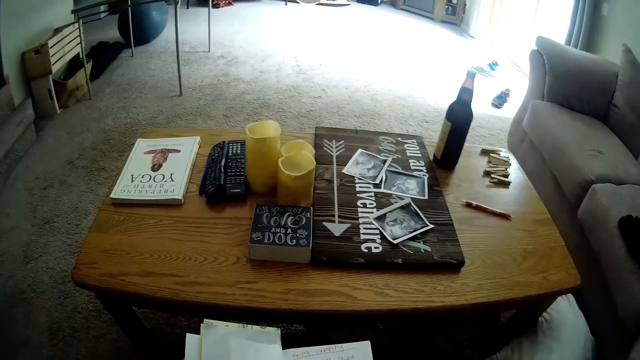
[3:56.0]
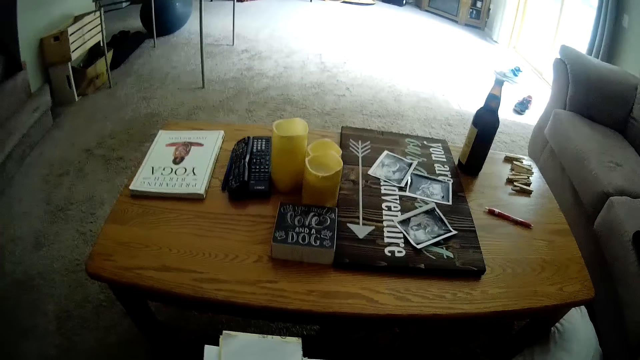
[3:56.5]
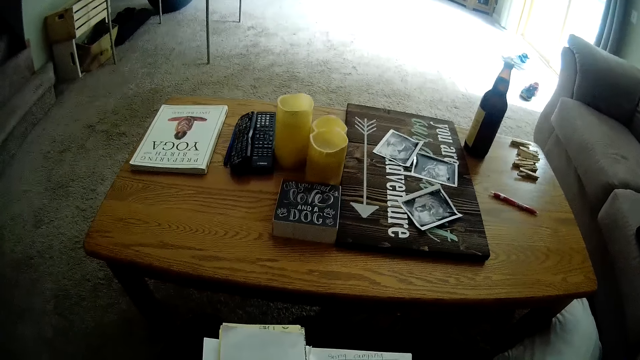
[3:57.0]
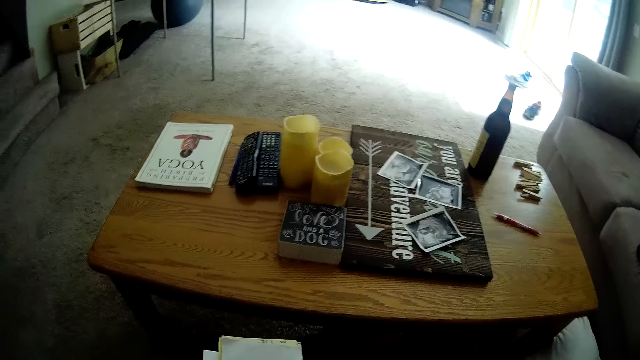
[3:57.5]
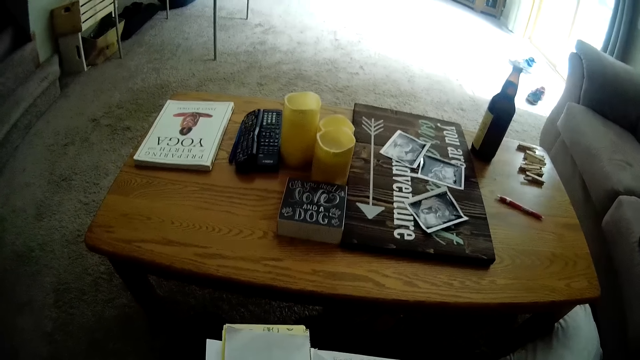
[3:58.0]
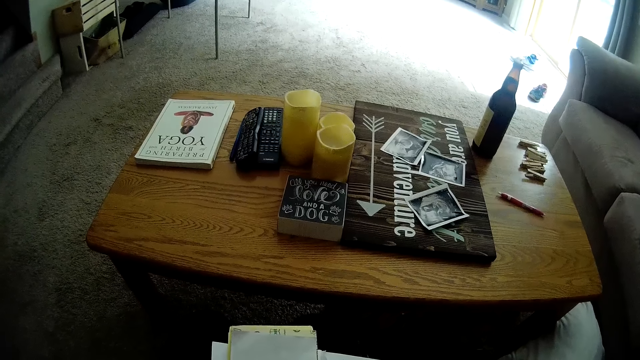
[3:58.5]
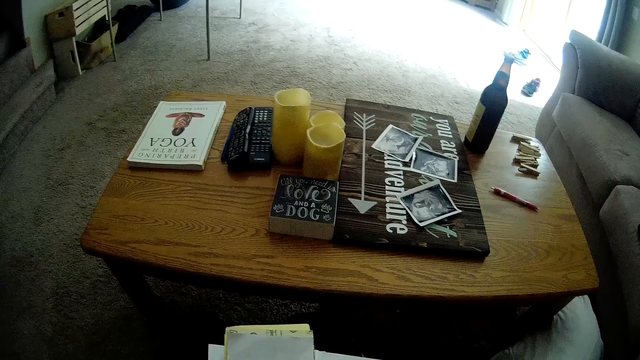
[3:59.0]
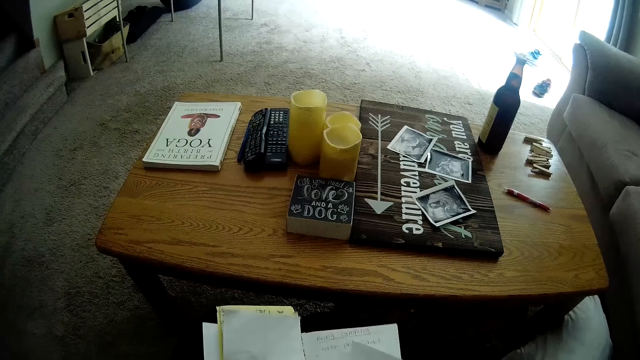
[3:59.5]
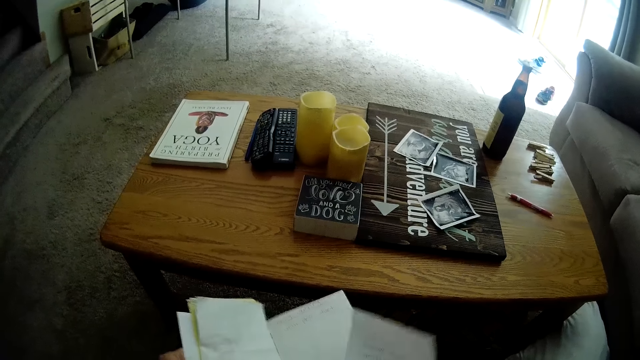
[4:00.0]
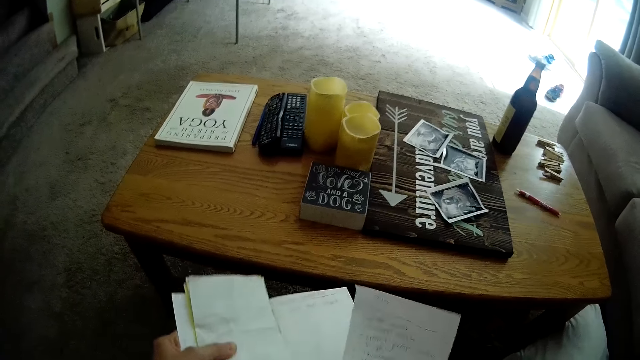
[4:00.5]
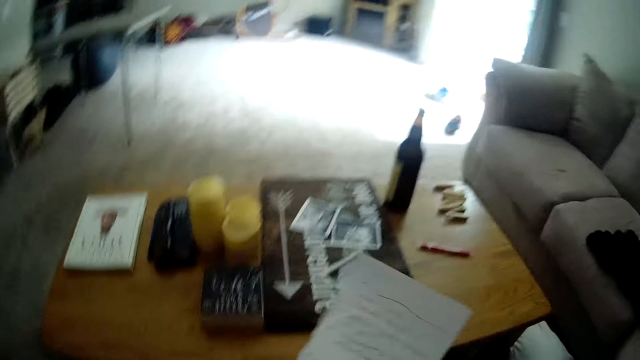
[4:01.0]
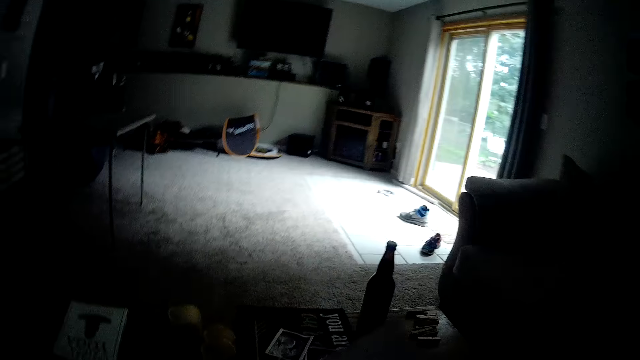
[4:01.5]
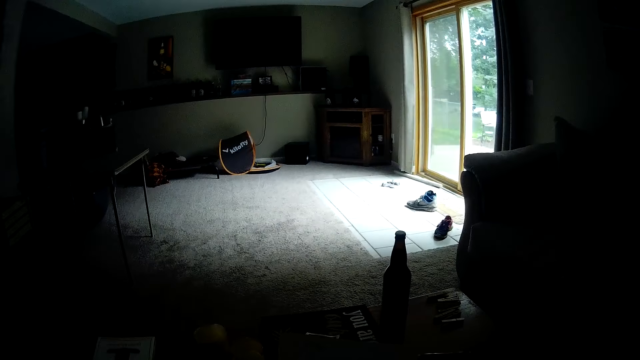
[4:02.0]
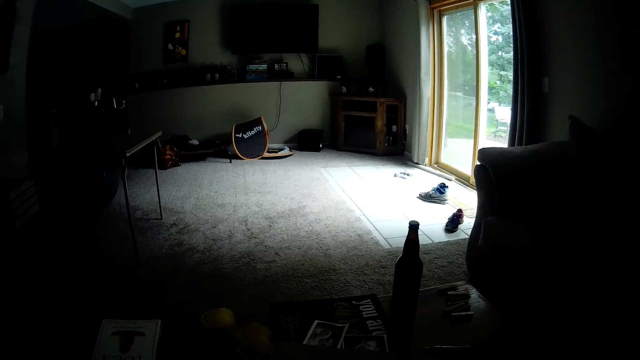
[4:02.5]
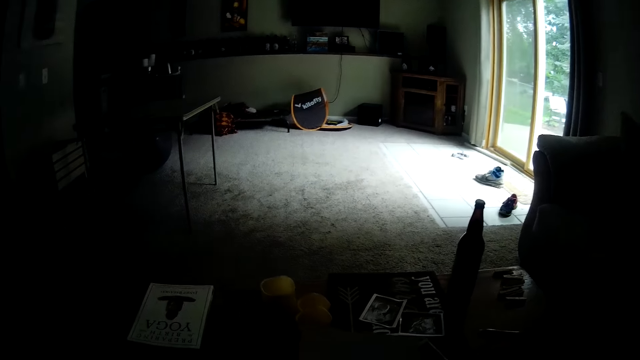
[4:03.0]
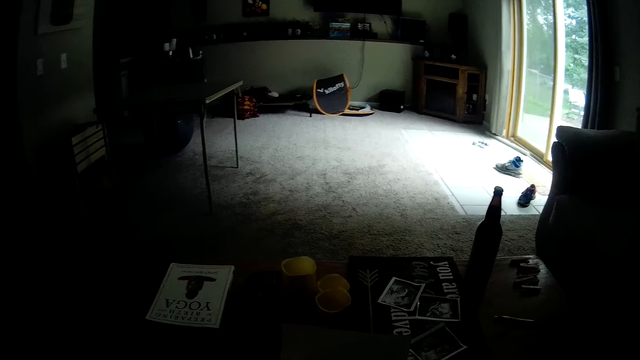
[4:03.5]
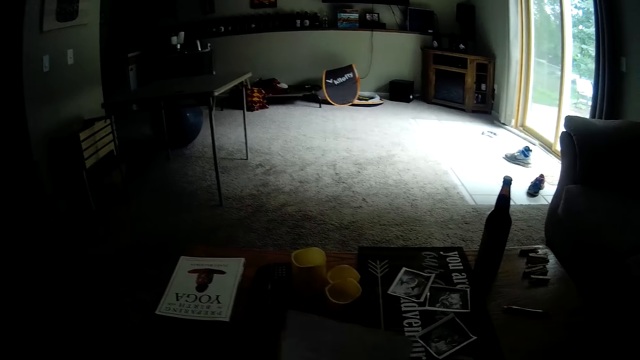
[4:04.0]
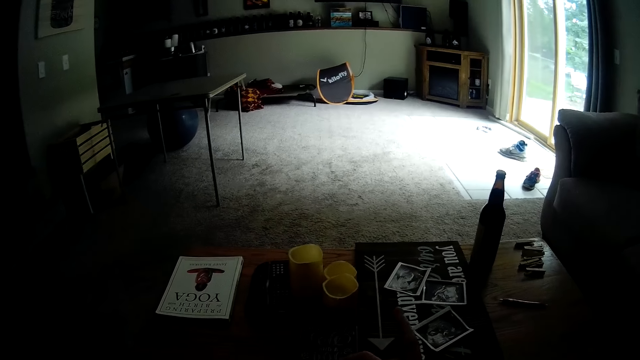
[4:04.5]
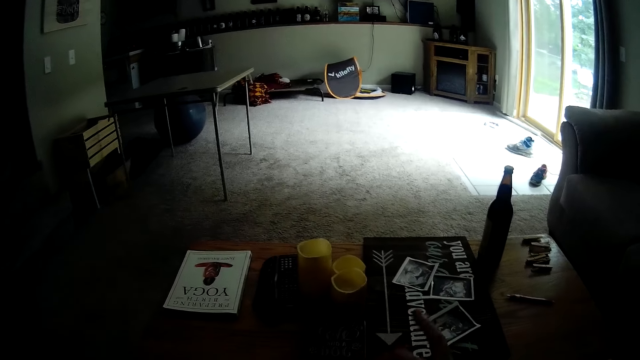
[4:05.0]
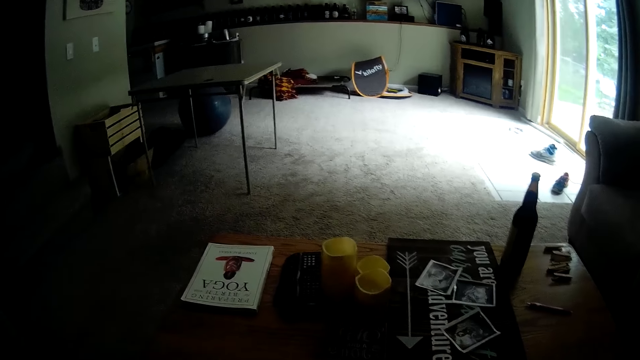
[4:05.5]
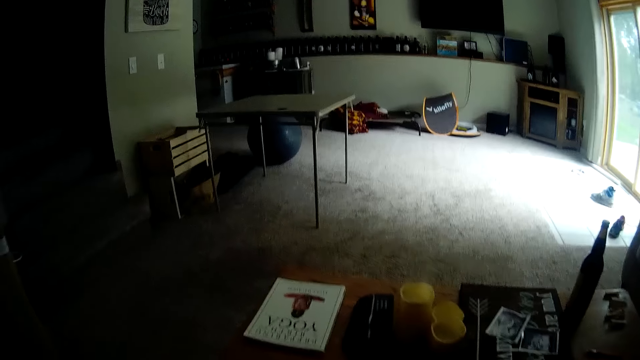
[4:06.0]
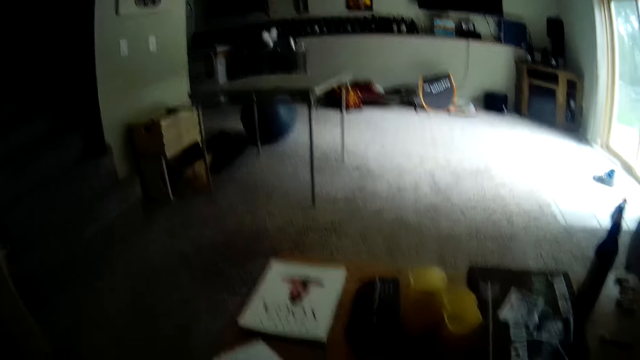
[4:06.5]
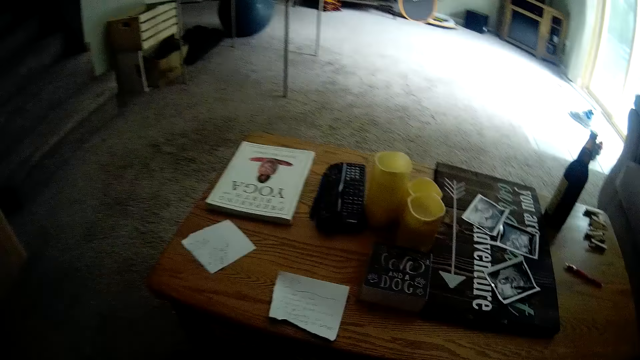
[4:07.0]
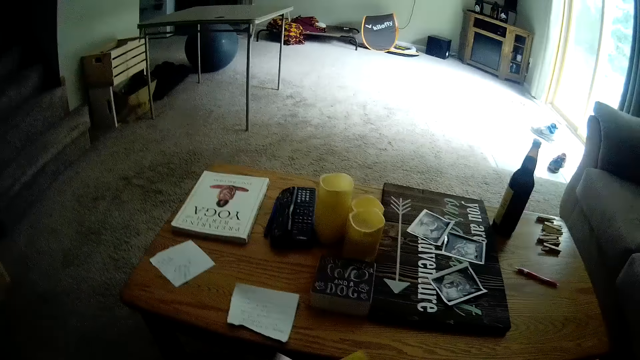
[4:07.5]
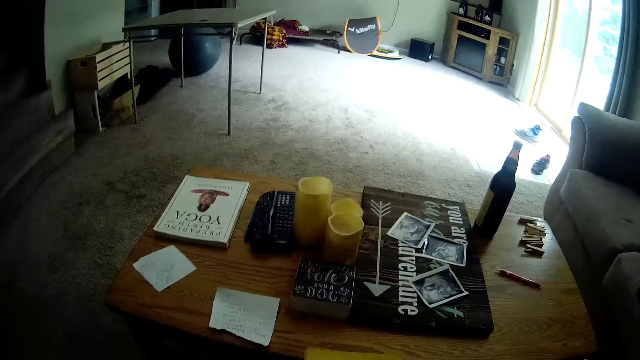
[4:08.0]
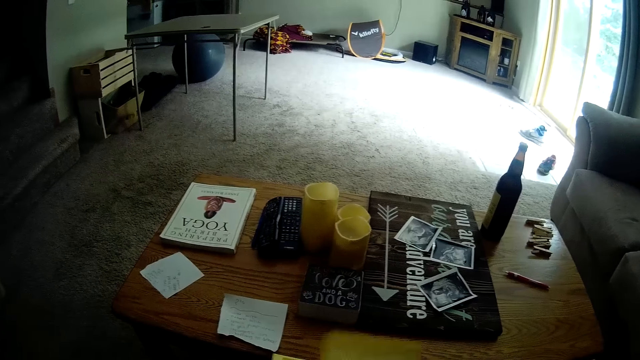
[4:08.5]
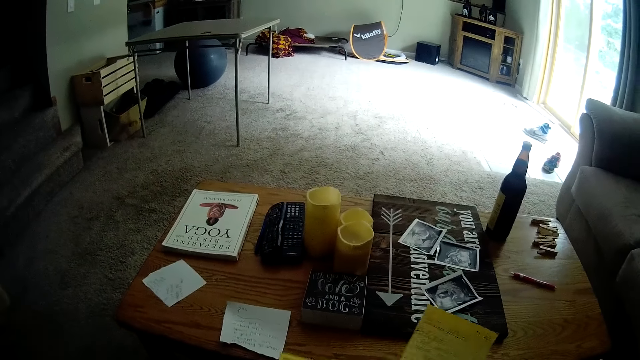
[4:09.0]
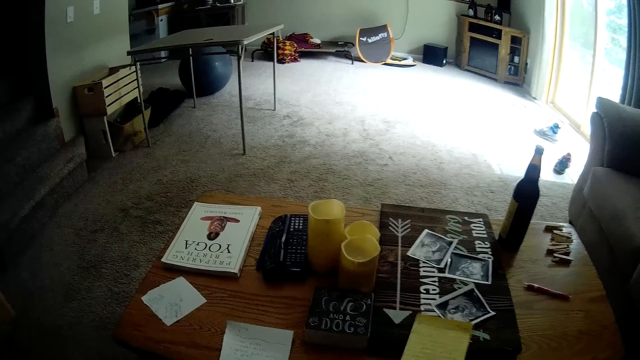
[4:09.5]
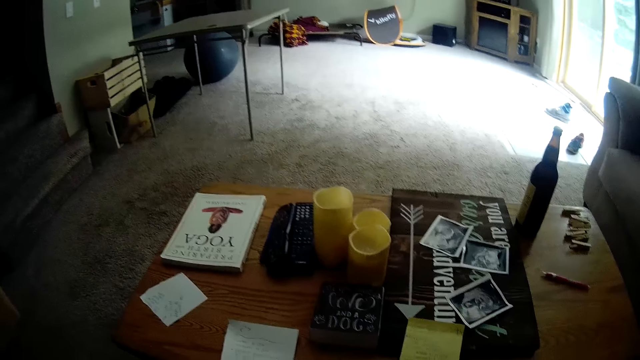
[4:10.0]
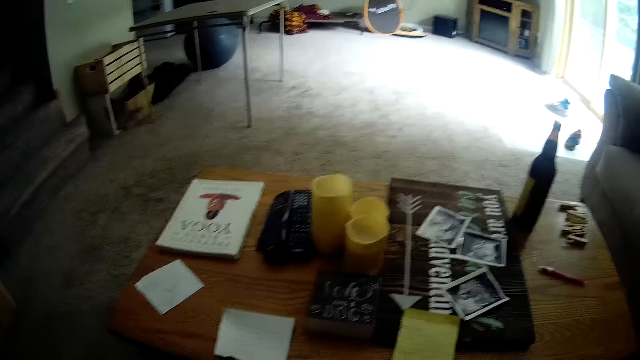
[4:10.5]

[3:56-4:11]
The camera wearer tears out a piece of paper from the book. They do something. They drop the paper on the table. They pluck papers from the book. They drop a yellow paper on the table.

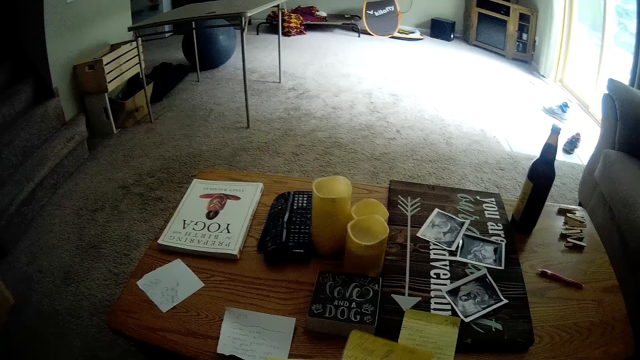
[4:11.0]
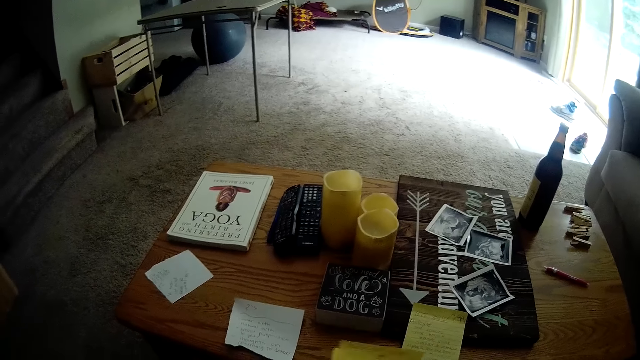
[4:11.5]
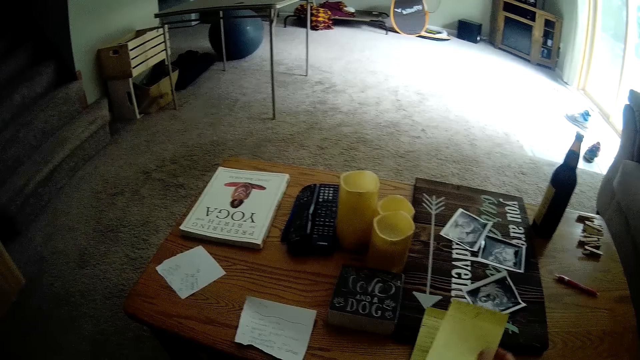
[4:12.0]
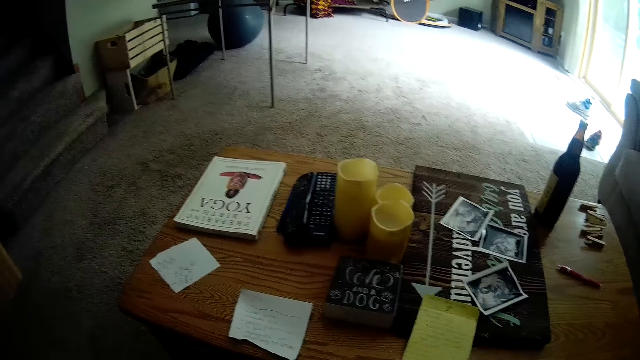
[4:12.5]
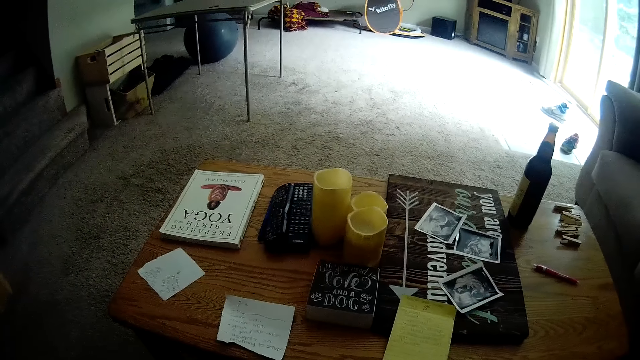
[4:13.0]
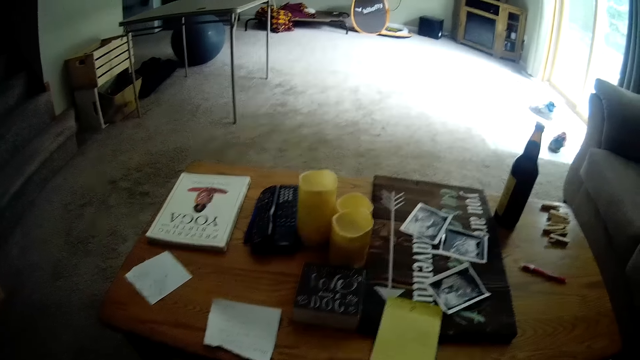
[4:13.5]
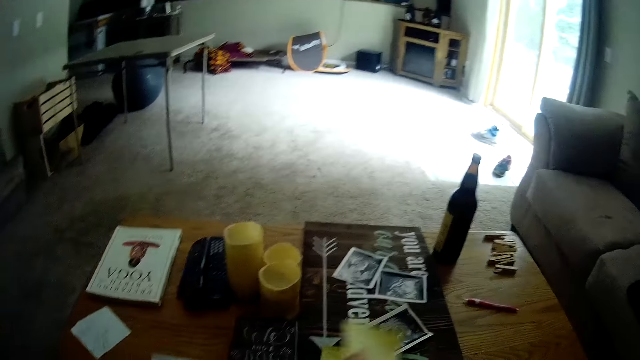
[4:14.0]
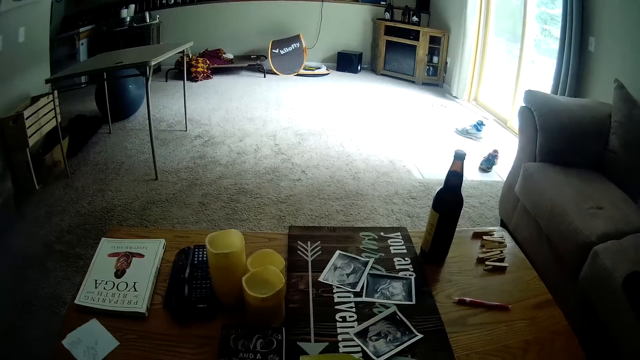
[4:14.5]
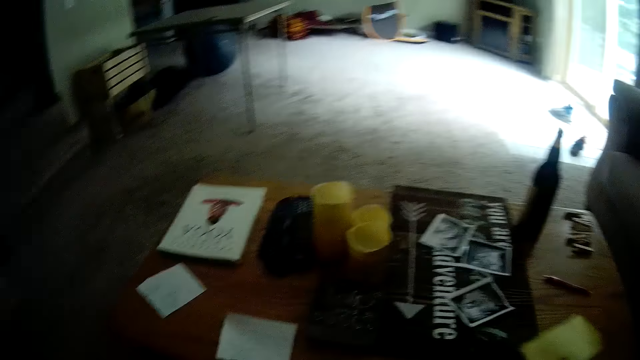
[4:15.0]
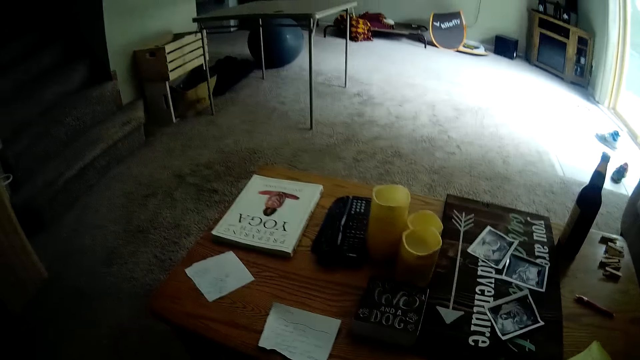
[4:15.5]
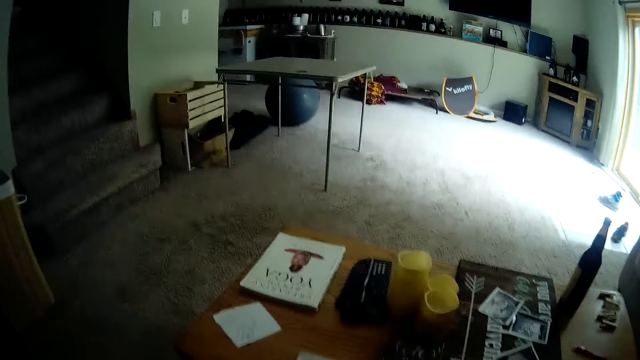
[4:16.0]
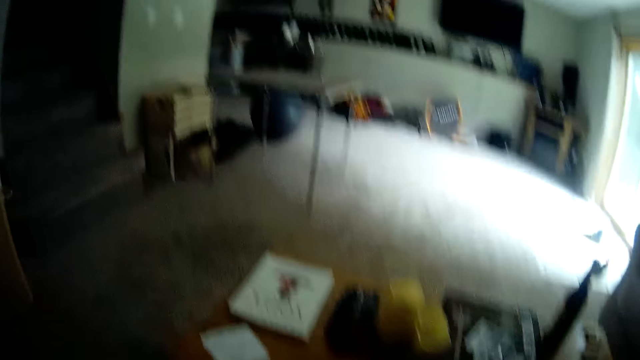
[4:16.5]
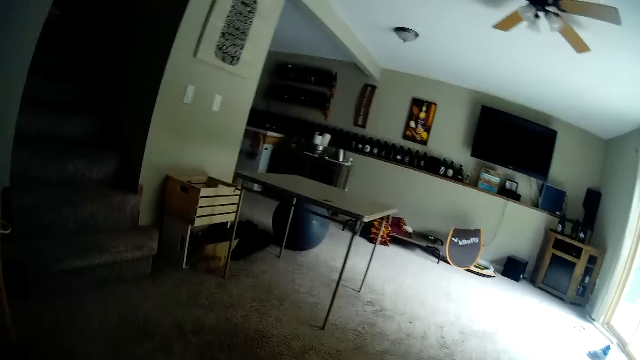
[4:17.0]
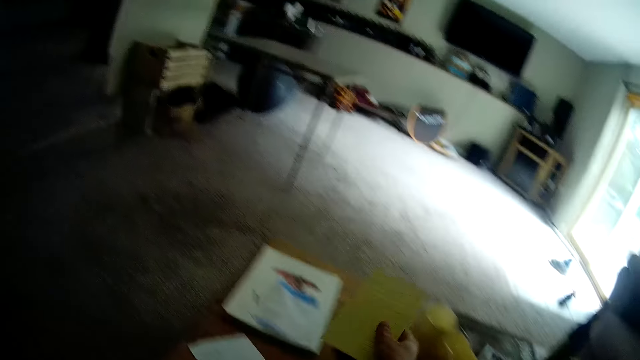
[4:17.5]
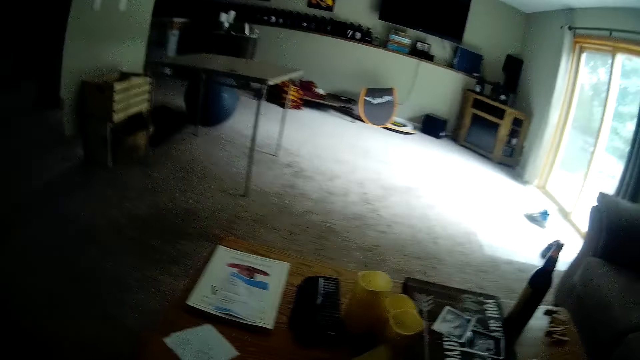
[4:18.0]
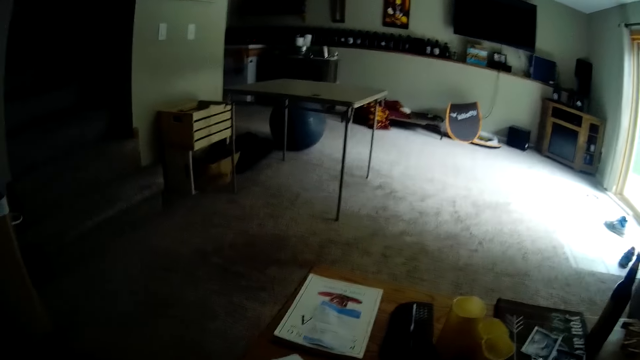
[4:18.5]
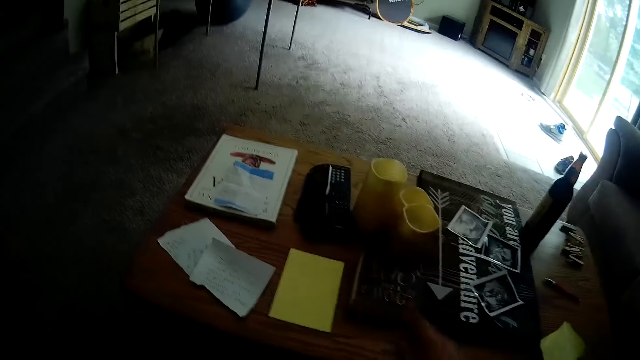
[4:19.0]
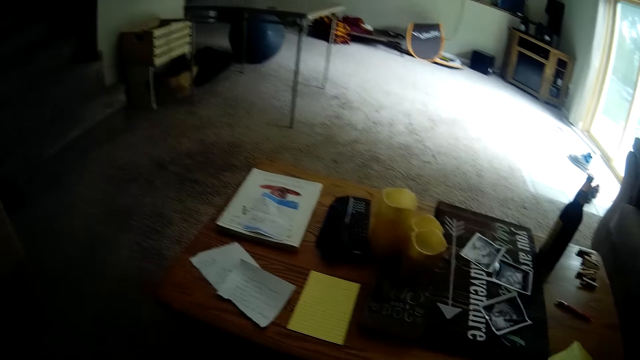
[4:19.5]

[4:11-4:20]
The camera wearer drops another yellow paper on the table. They take the yellow paper from the table. They take the yellow paper from the table again.
